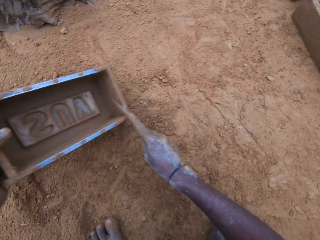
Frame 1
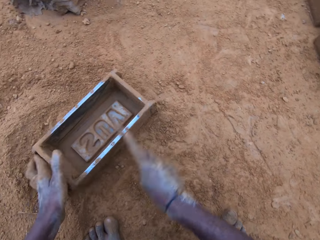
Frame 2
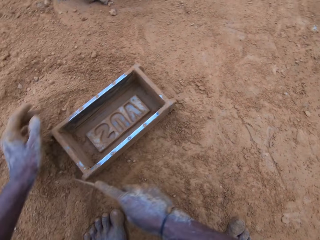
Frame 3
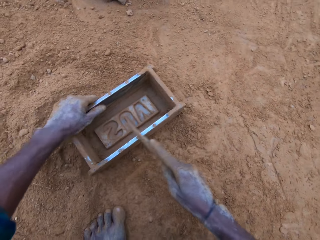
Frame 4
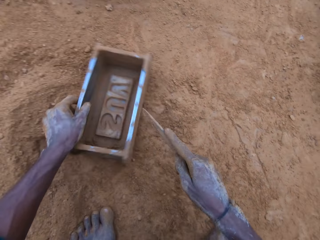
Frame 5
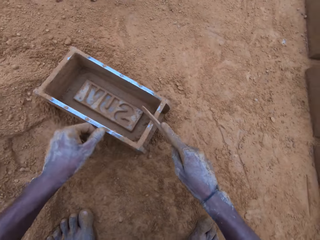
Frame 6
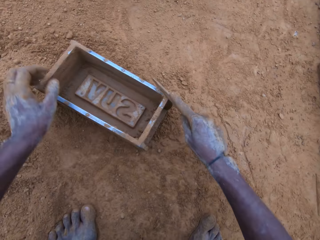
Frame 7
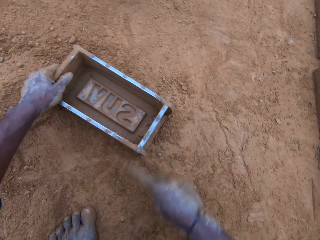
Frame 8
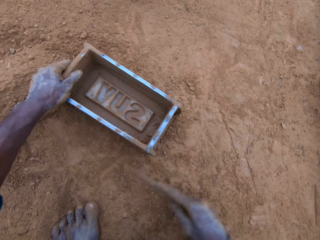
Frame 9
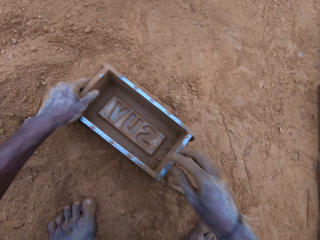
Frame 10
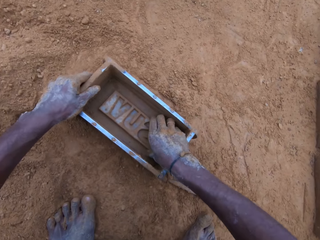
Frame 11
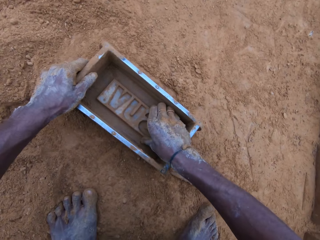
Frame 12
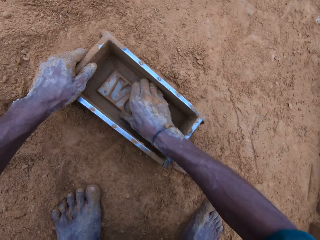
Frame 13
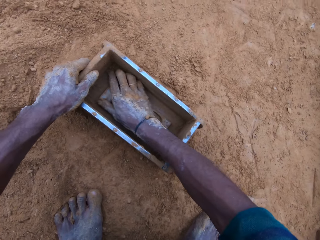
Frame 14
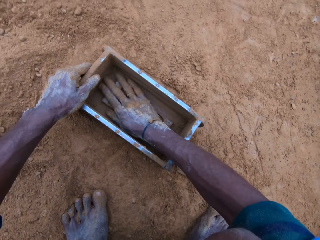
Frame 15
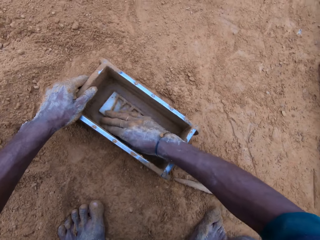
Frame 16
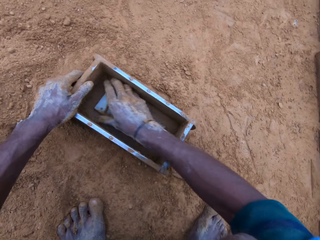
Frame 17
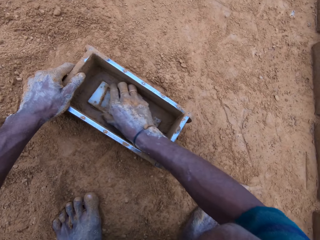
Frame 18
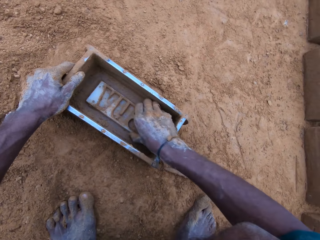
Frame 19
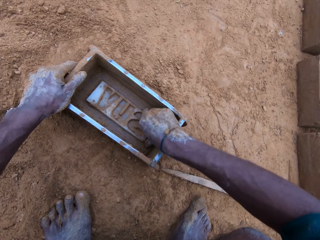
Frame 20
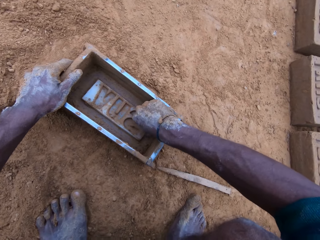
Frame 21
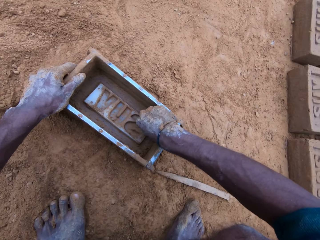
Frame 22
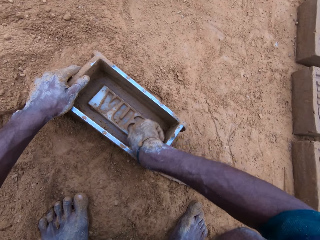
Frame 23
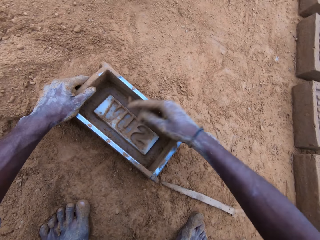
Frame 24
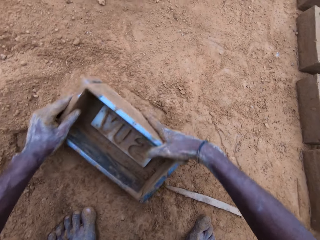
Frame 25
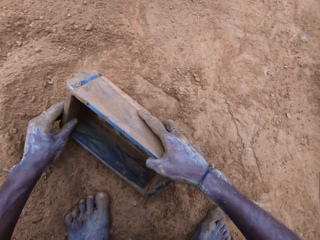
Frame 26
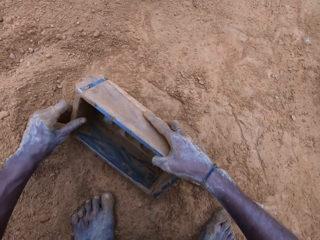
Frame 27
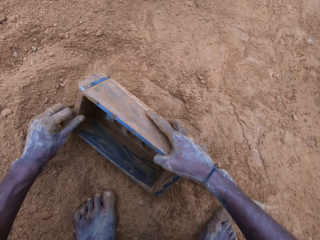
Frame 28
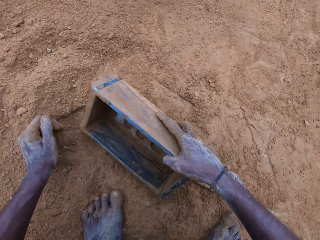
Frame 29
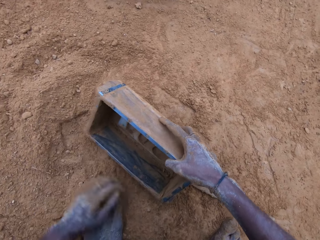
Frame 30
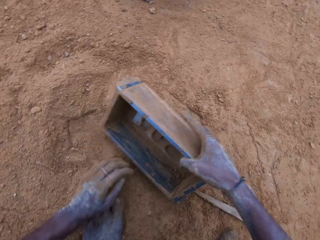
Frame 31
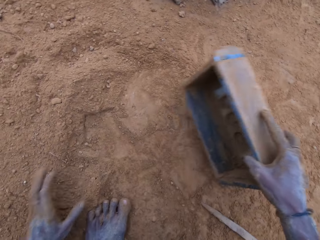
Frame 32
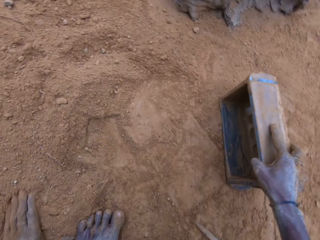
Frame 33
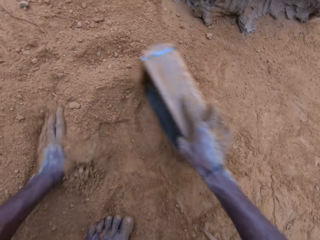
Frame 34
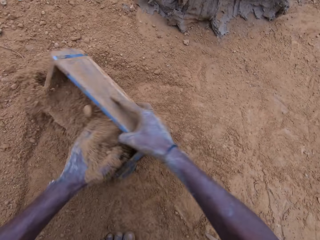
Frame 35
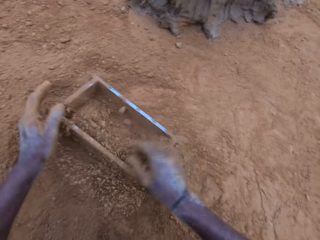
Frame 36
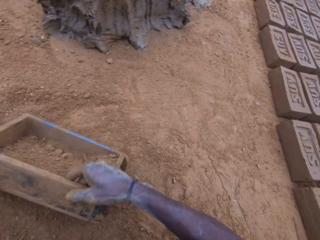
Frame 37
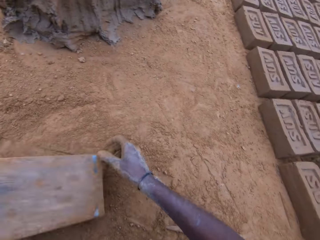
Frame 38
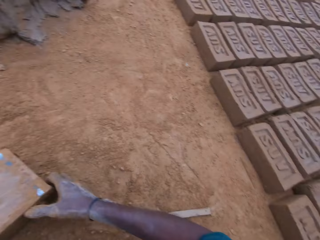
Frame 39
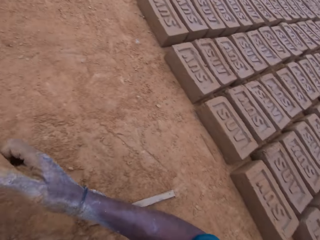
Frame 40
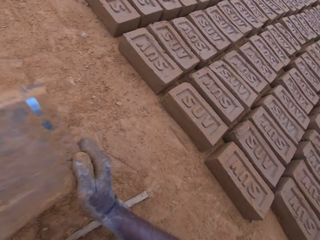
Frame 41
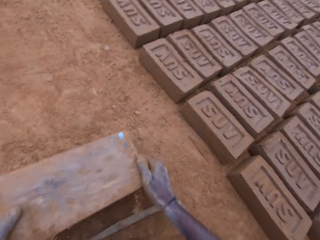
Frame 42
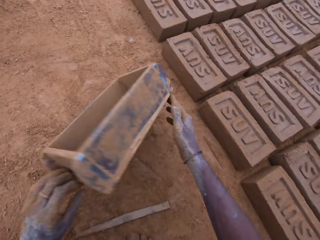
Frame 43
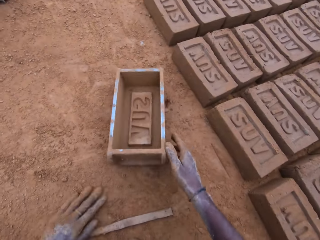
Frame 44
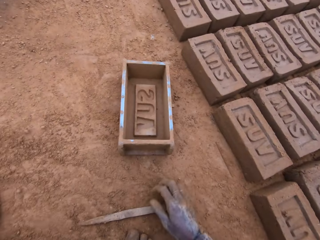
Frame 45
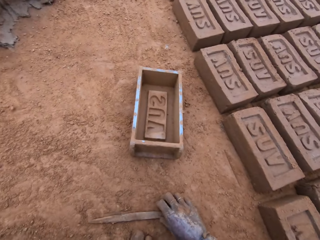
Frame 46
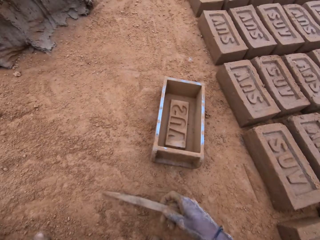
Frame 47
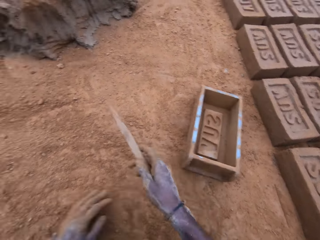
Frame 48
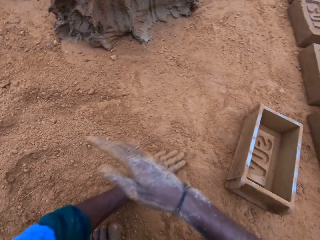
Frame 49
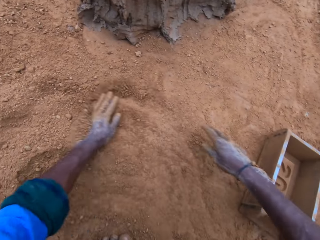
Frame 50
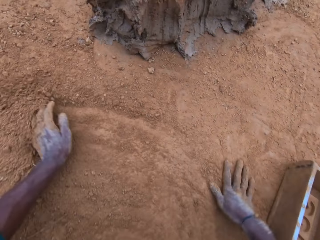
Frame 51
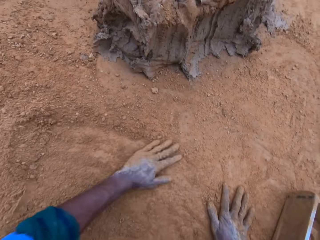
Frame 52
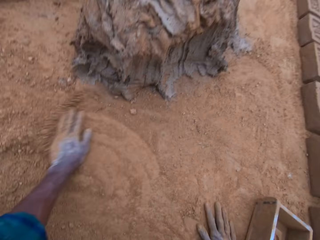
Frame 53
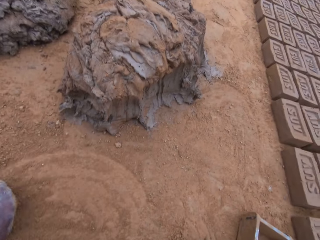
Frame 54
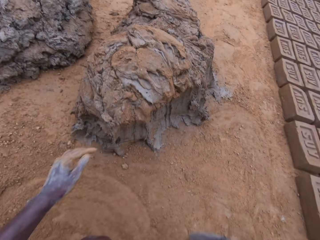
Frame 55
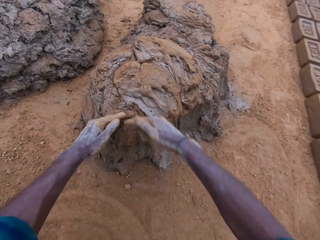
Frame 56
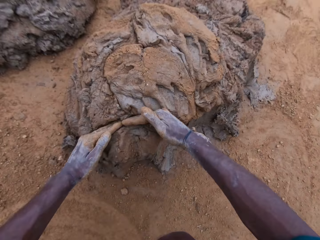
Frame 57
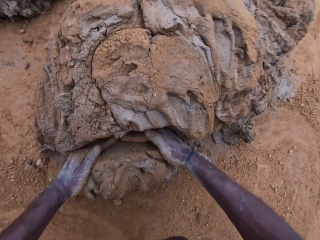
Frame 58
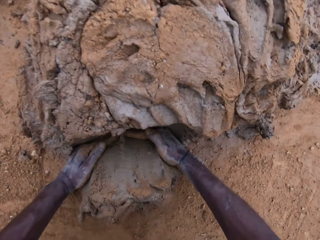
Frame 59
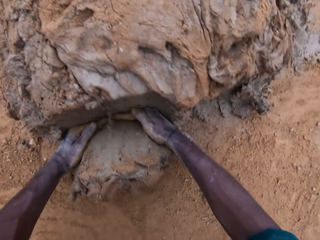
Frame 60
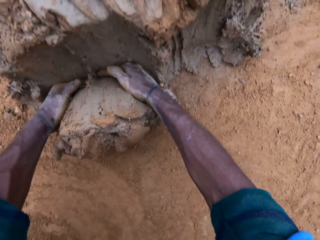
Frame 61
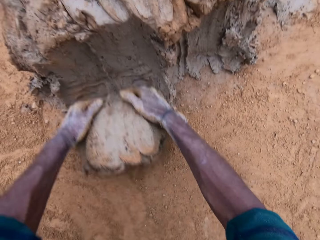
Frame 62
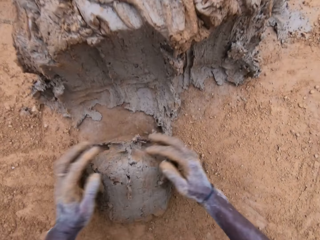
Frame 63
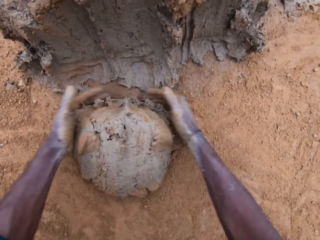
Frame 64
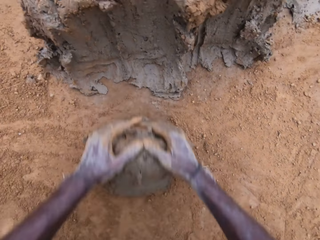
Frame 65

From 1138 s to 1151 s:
The camera wearer fixes the brick maker. He puts soil in the brick maker, pours the soil from the brick maker and puts the brick maker down. He spreads the soil. He throws the stick. He rubs his hand on the ground. He spreads the soil. He takes the clay. He cuts the mortar with his hand.

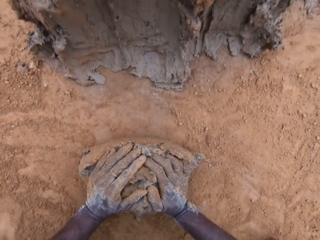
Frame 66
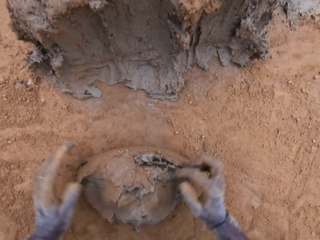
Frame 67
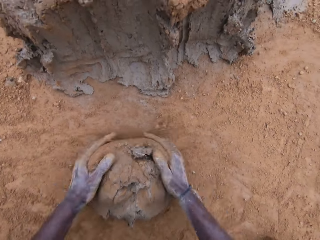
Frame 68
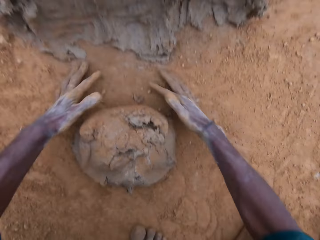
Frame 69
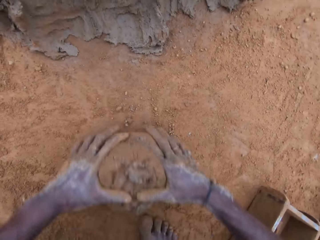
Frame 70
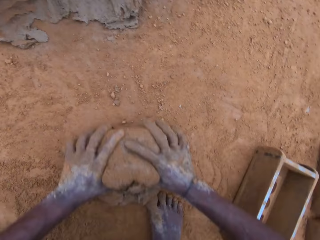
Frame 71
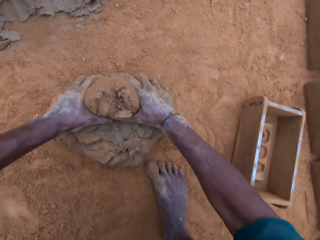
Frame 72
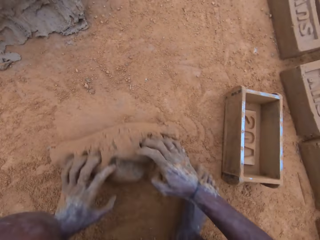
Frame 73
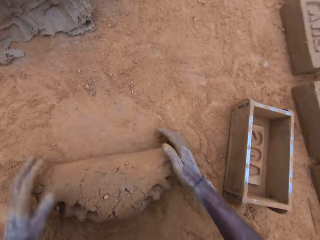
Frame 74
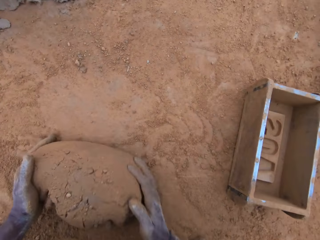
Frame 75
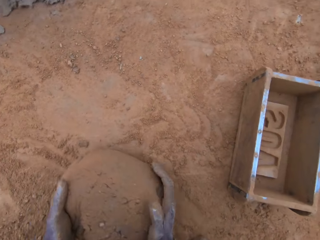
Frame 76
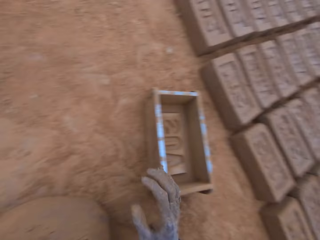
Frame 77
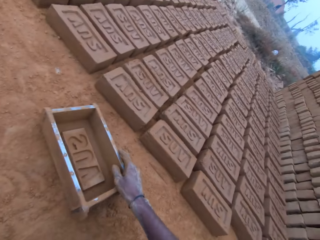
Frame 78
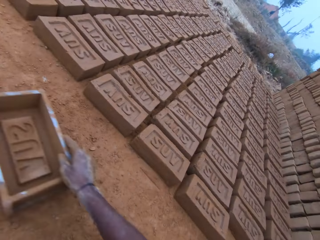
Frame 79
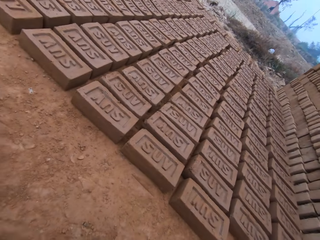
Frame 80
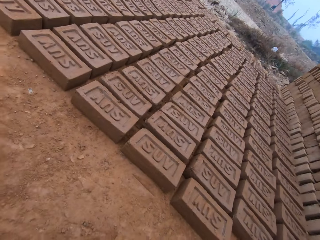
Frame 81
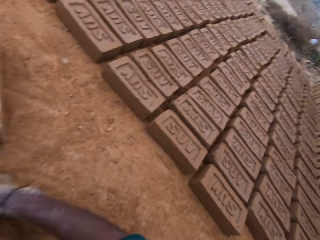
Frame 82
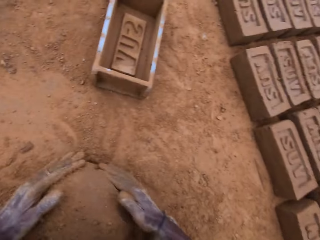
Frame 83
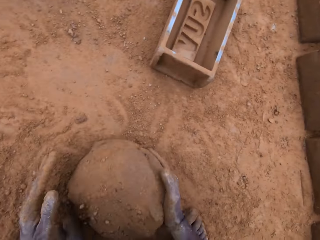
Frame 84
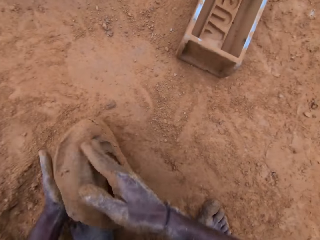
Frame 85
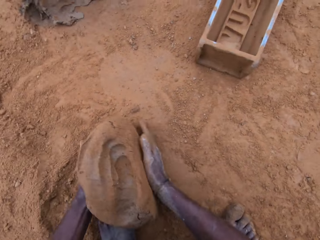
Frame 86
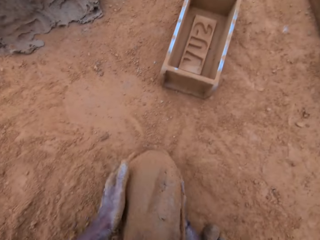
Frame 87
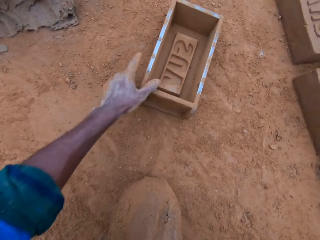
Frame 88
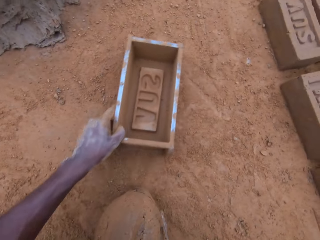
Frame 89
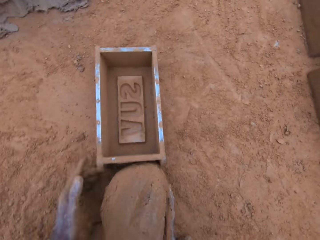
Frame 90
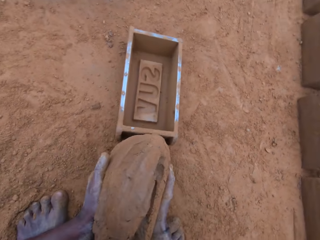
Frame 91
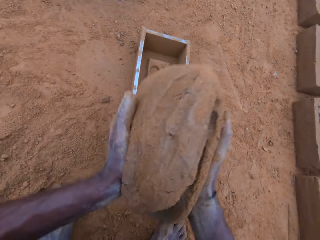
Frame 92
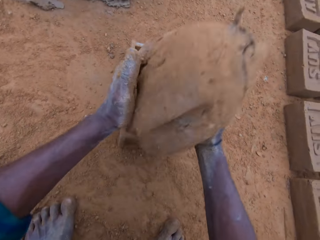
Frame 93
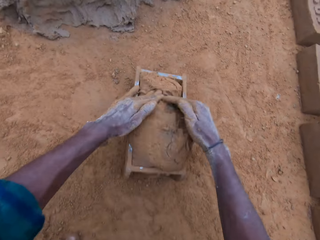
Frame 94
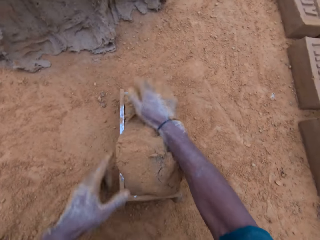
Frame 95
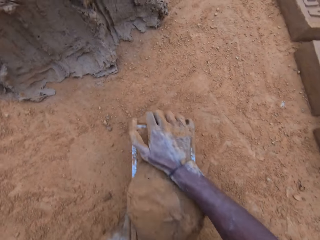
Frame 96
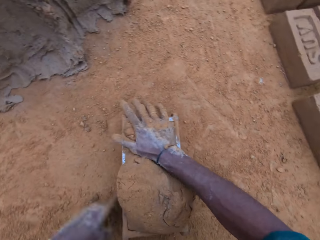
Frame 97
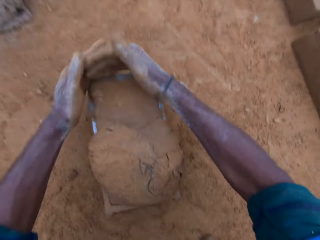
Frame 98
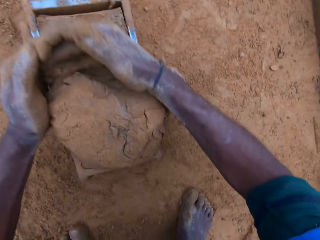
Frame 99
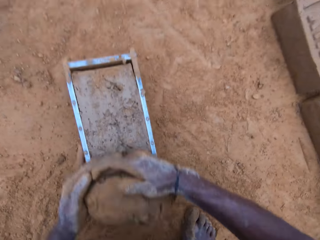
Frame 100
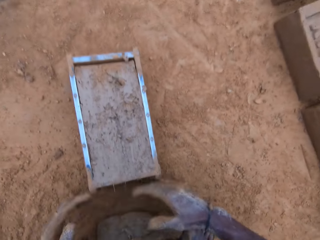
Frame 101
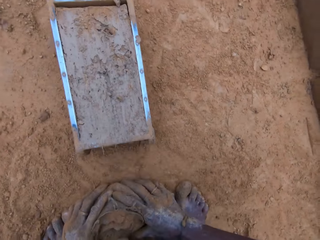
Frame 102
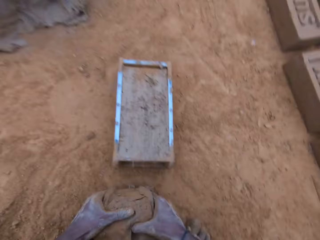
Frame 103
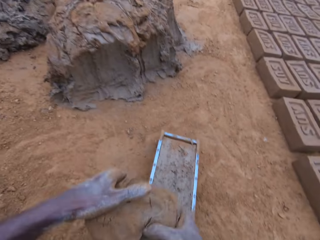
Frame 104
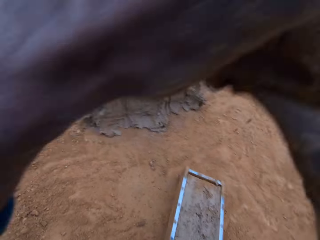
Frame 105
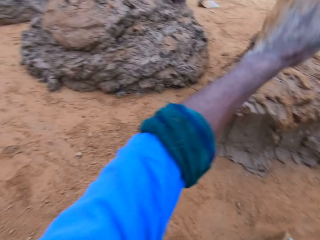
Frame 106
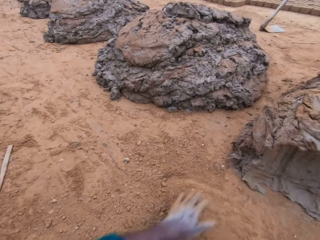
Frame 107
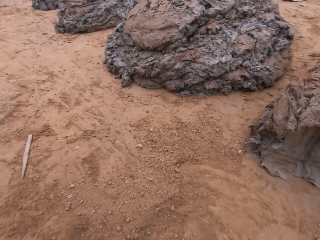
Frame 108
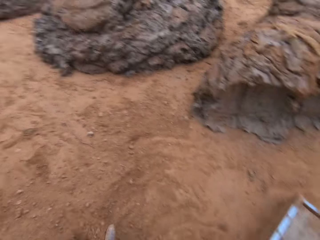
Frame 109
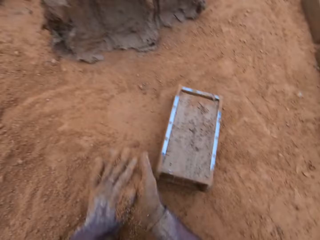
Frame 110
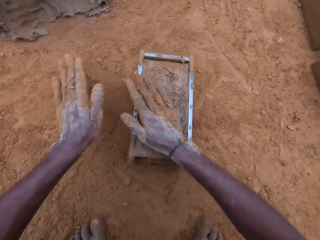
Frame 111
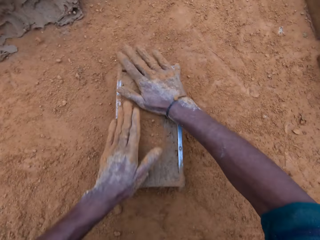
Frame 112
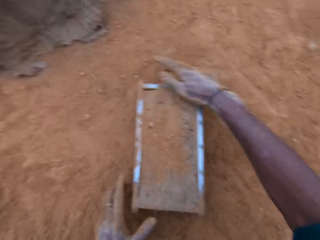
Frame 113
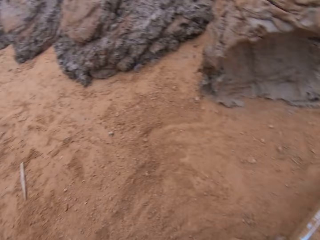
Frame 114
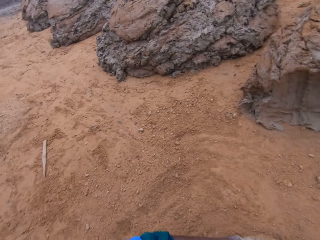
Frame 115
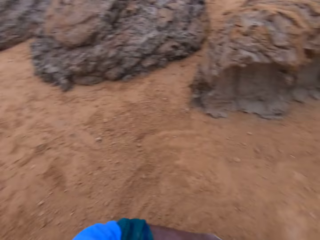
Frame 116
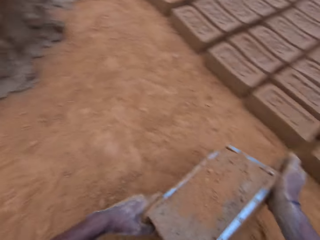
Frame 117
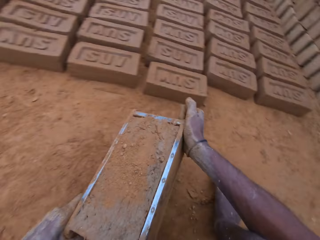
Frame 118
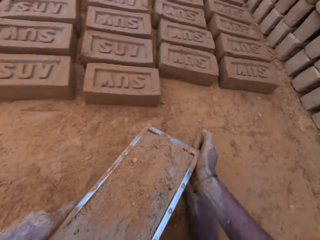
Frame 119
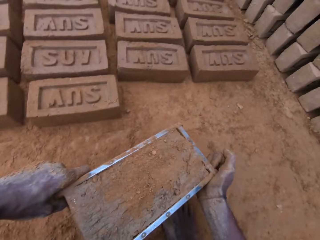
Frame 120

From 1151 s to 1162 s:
The camera wearer mixes the mortar or clay with sand on the ground. They give form to the clay. They adjust the block mold or brick maker. They pick up the brick maker. They give form to the clay. They pick up the brick maker. They put the mortar into the block mold. They touch the clay. They cut out of the mortar. They remove some clay. They hold the clay. They throw the clay. They keep the cut out mortar with the rest. They apply soil in the hands. They put sand on the mortar. They touch the clay.
